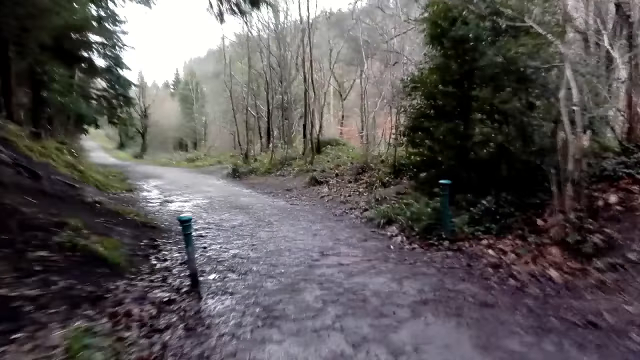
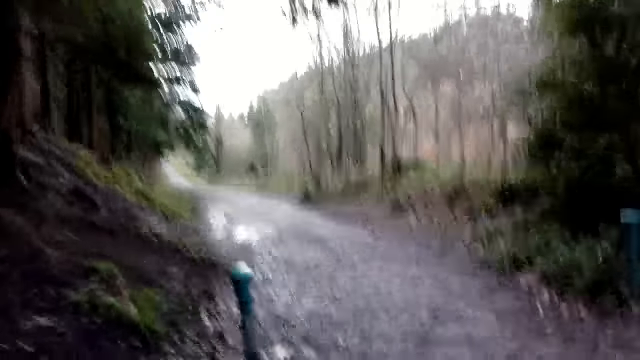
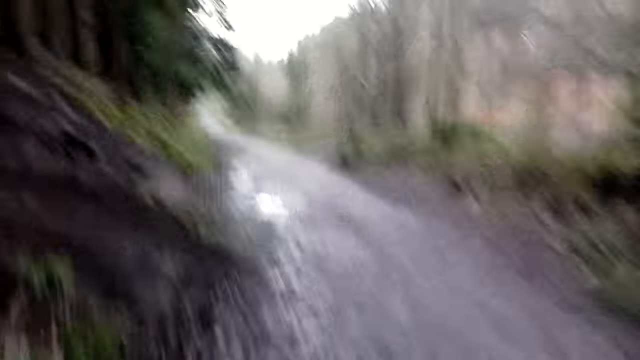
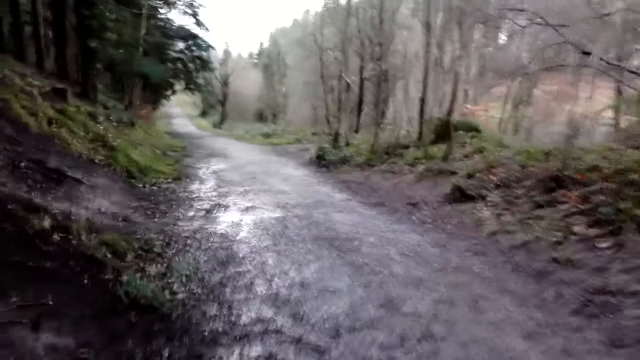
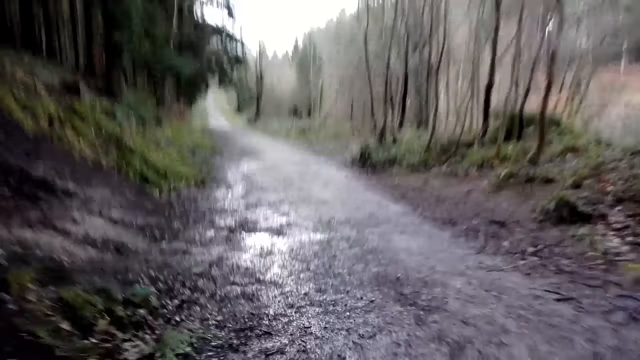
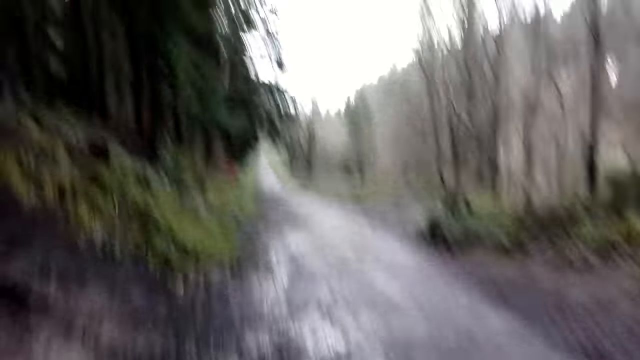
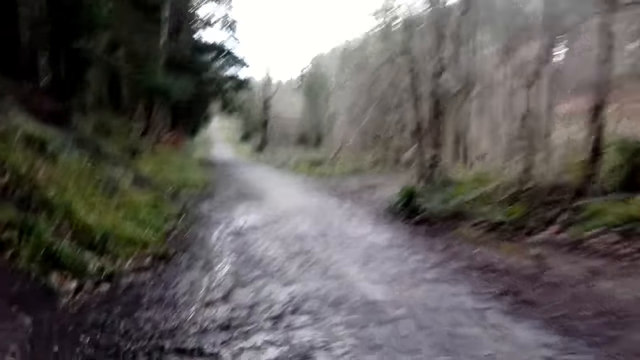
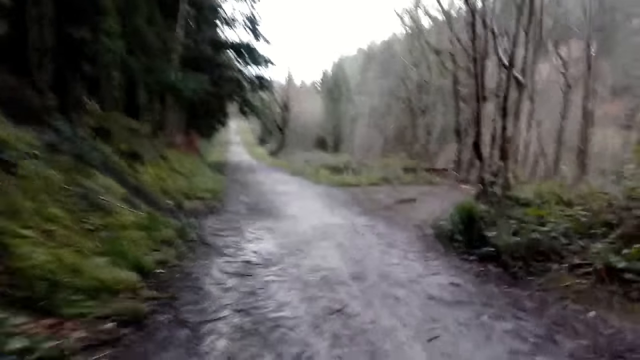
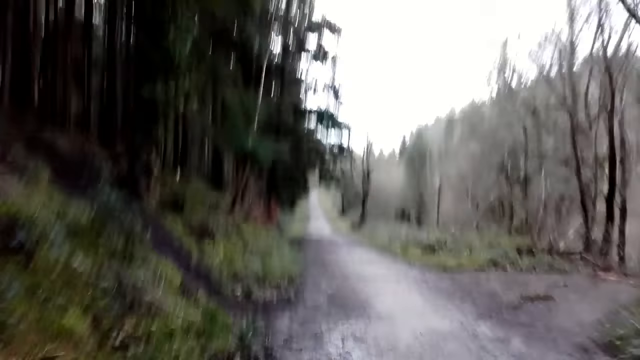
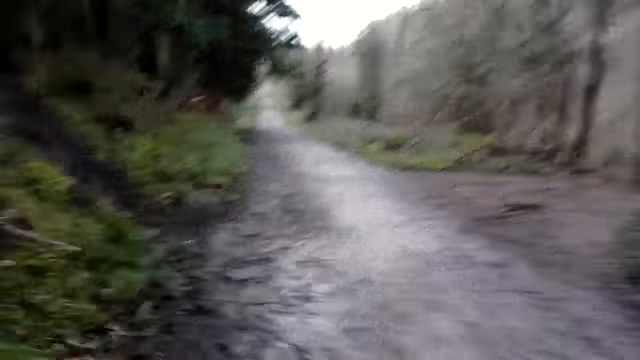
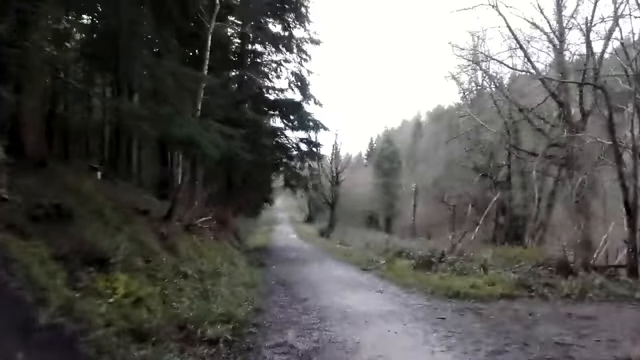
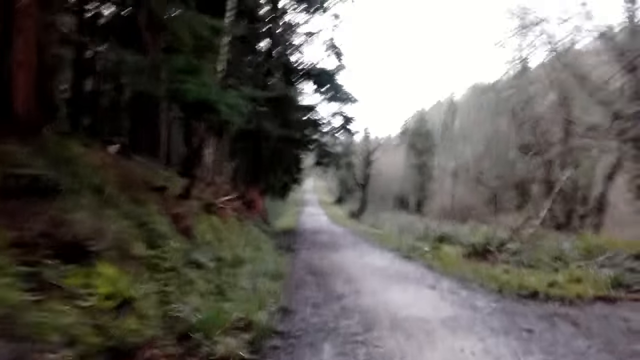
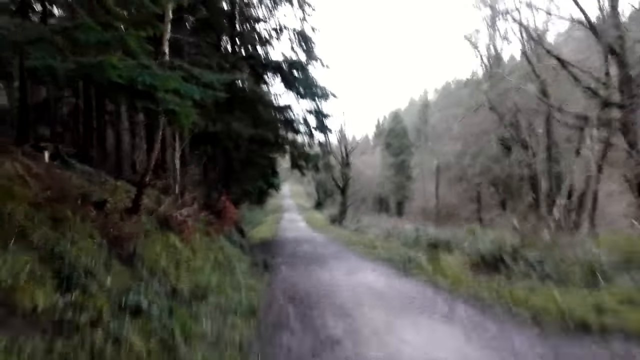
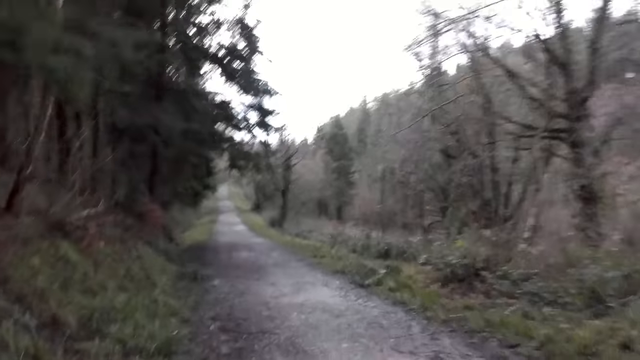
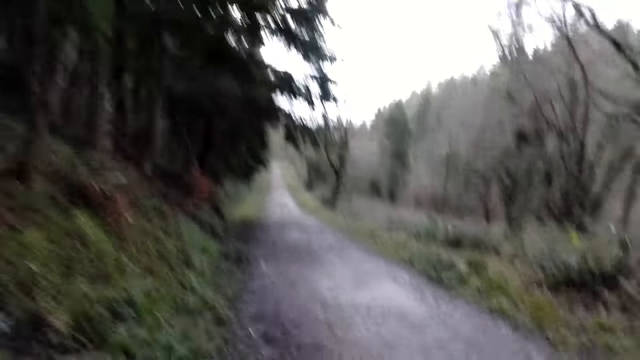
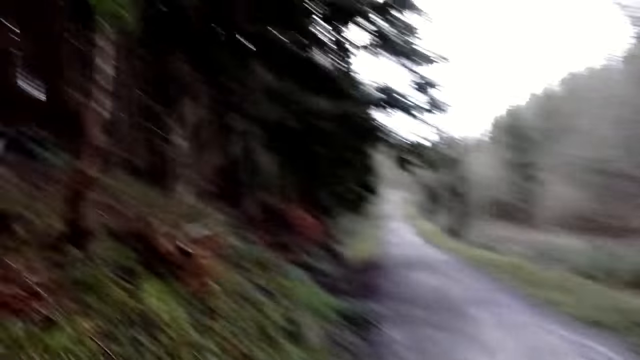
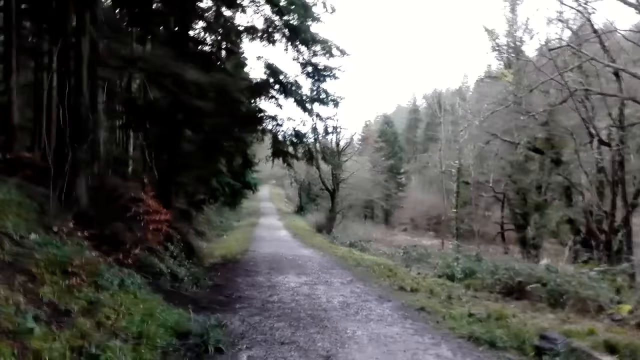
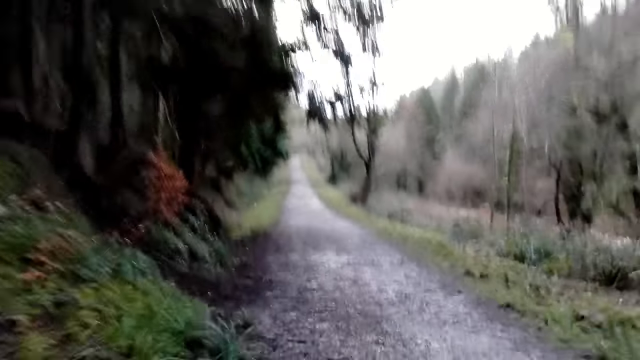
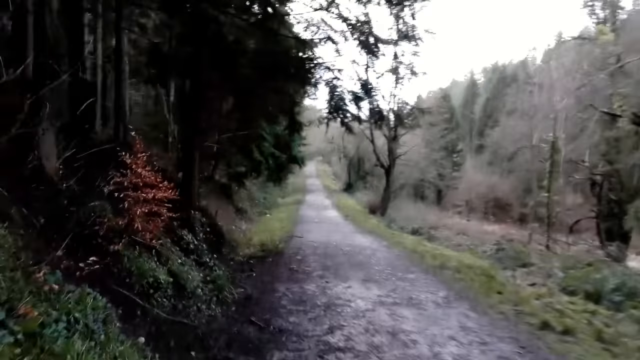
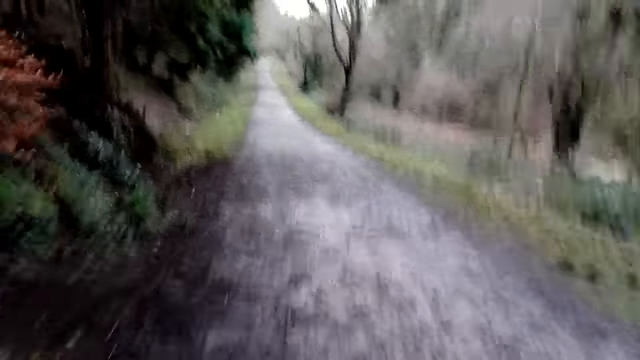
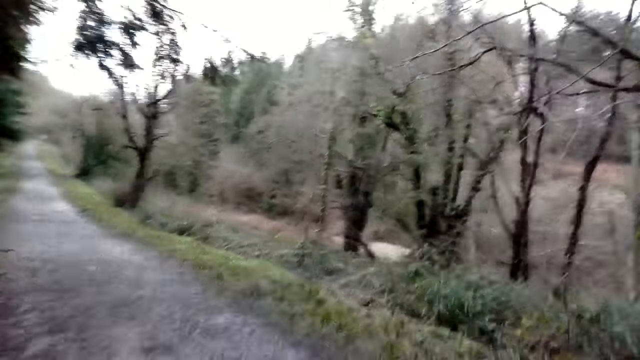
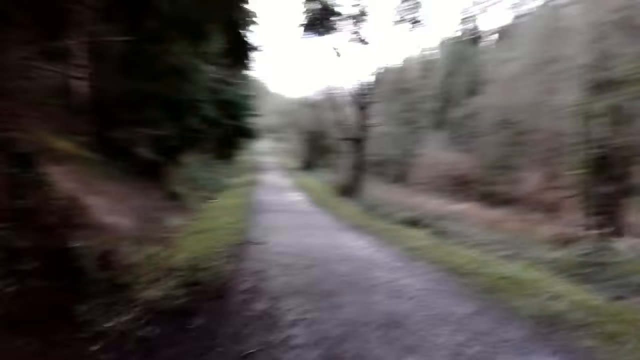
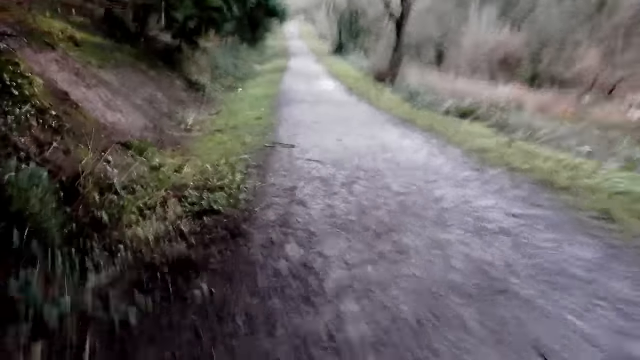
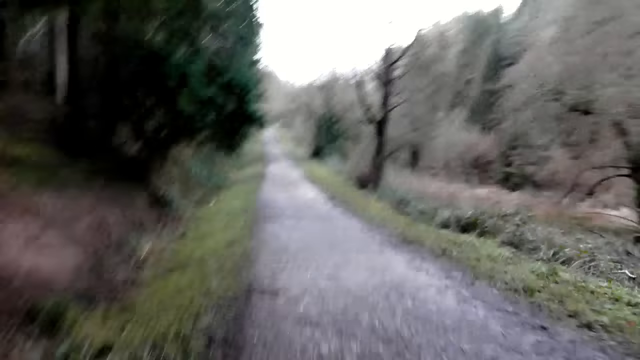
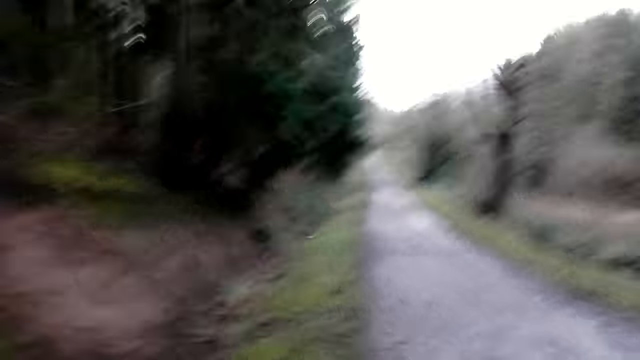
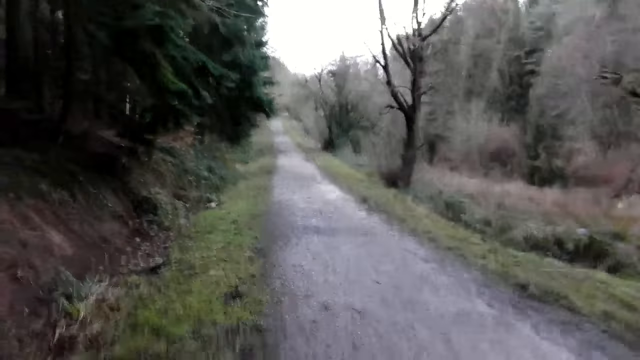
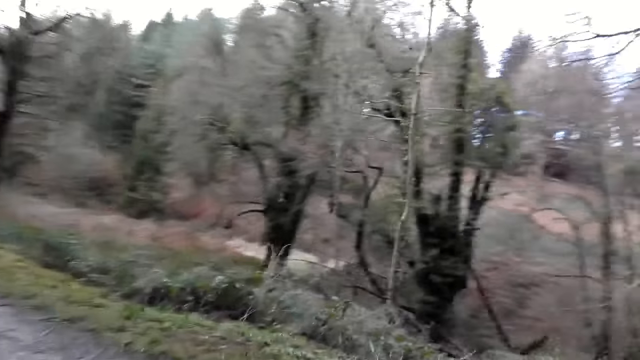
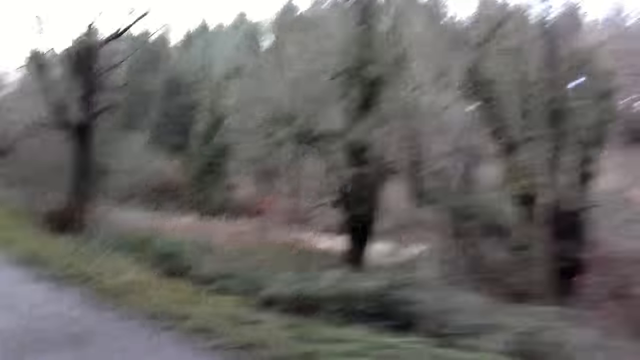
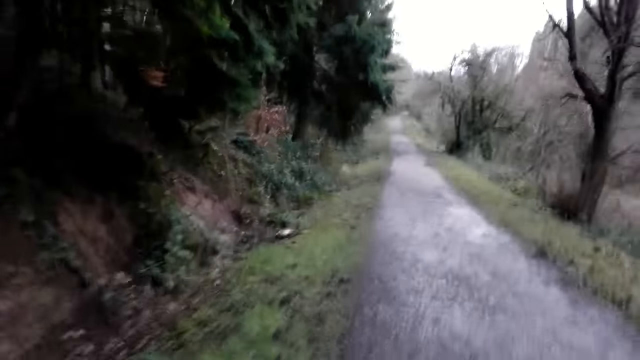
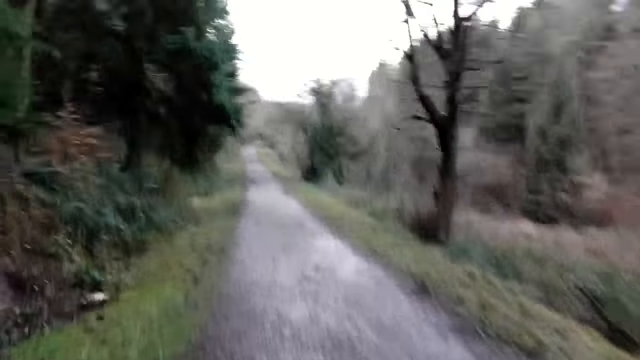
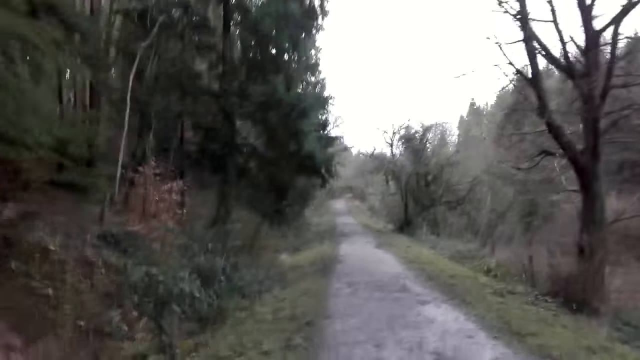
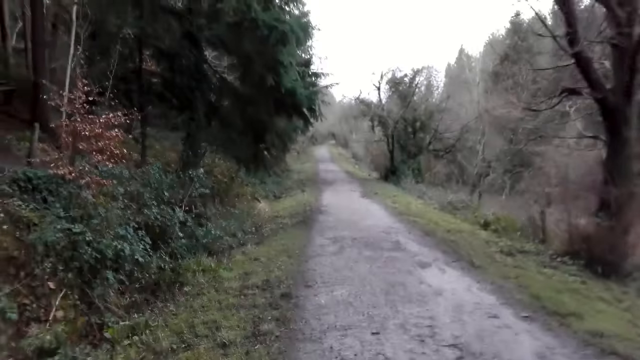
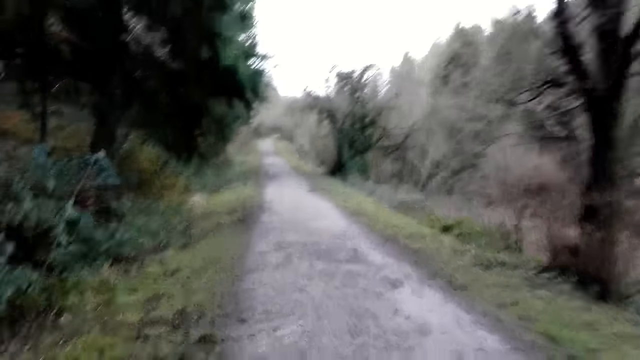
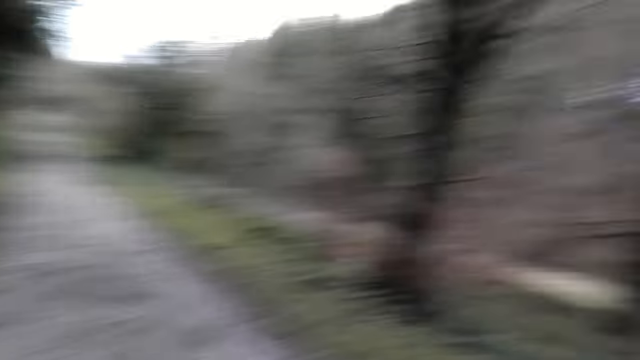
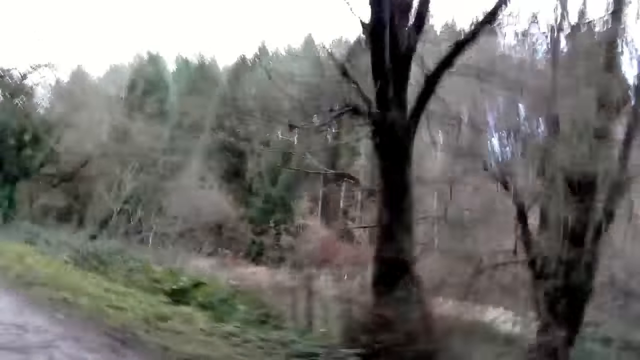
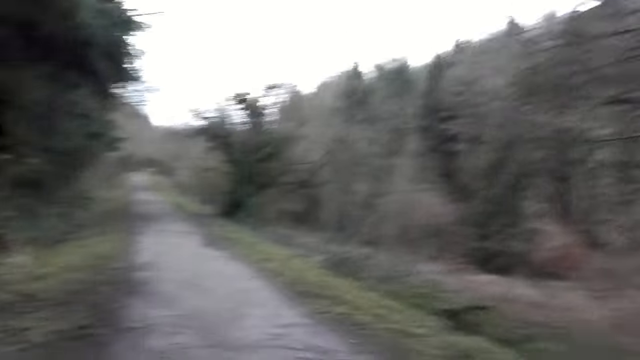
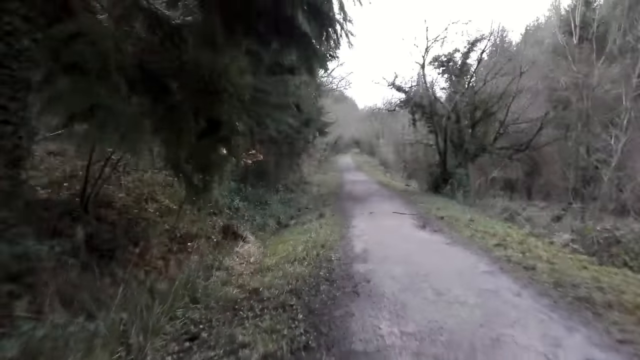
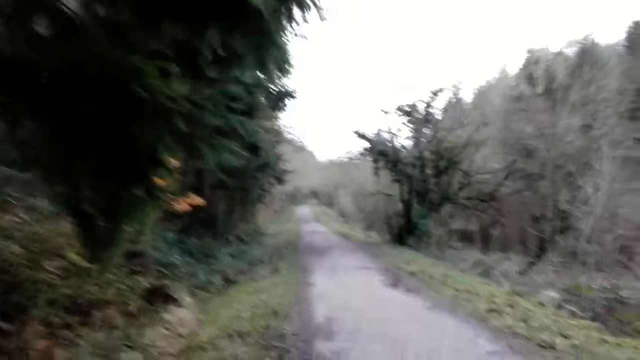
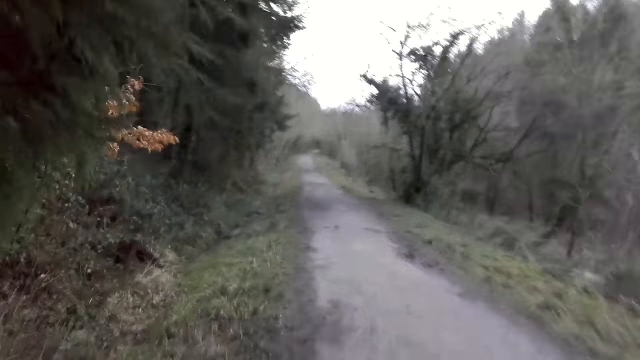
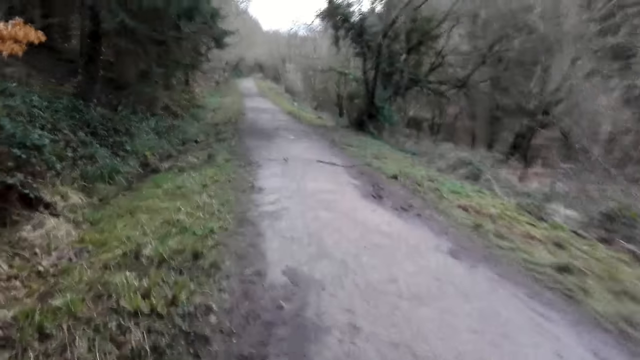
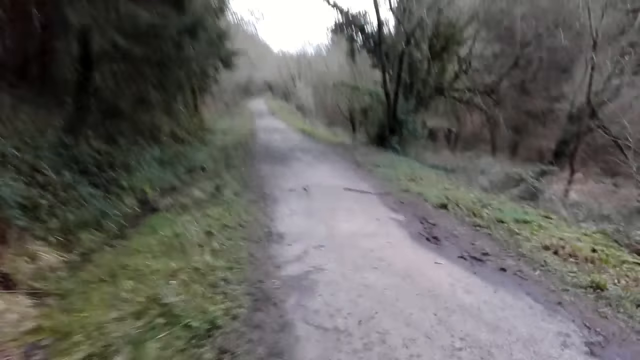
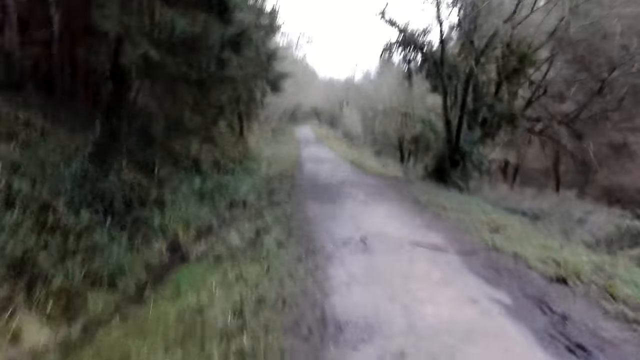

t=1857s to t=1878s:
The camera wearer looks around. They jog on the pathway.
